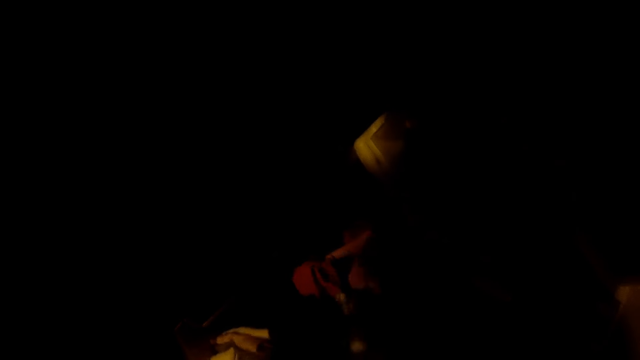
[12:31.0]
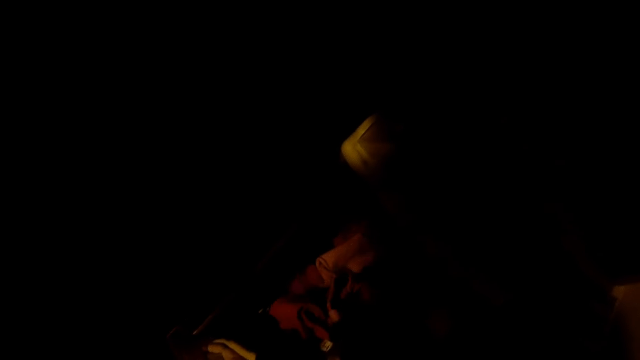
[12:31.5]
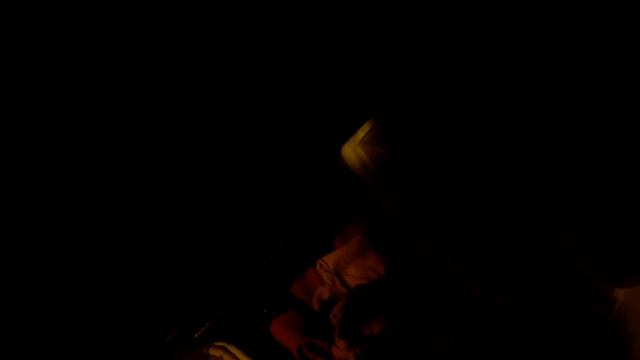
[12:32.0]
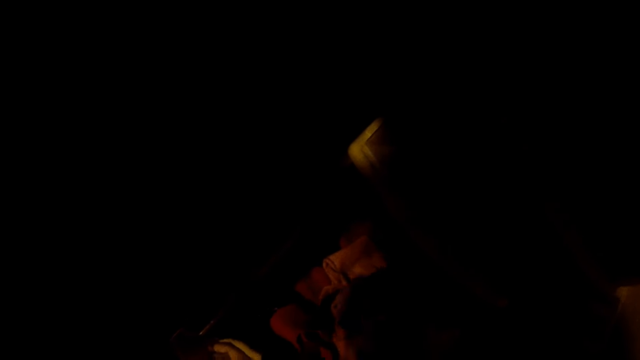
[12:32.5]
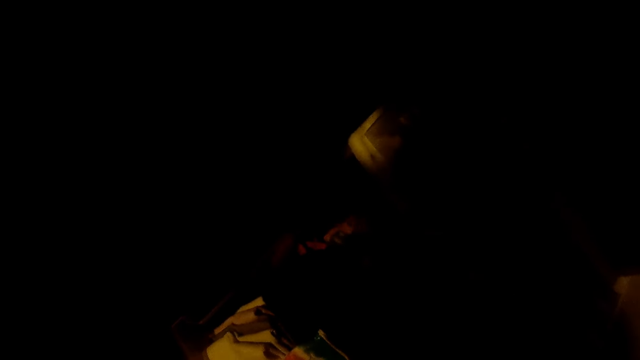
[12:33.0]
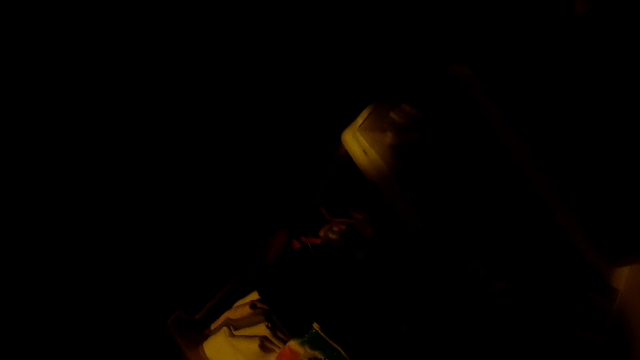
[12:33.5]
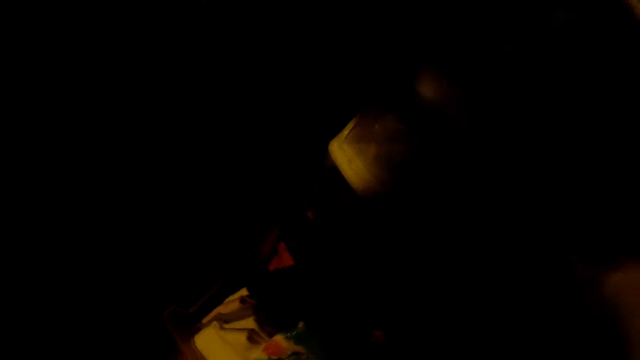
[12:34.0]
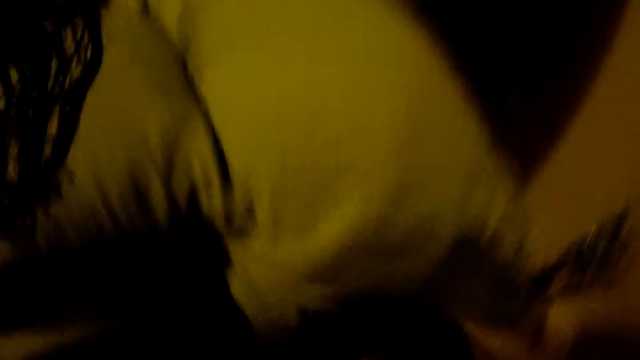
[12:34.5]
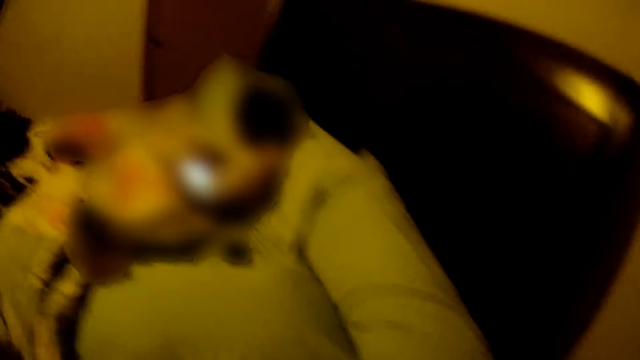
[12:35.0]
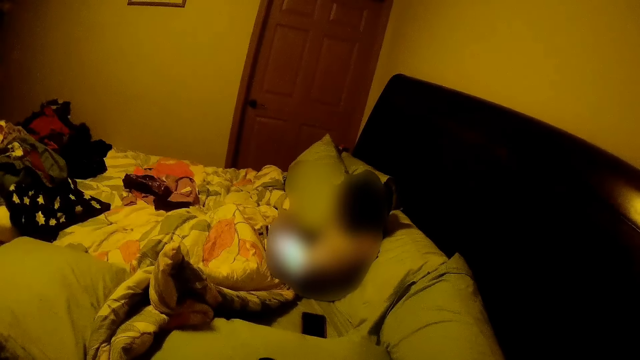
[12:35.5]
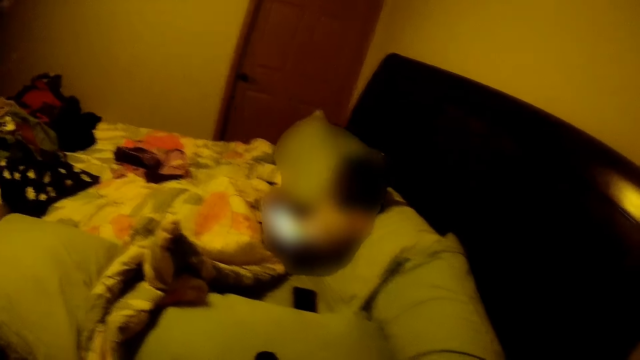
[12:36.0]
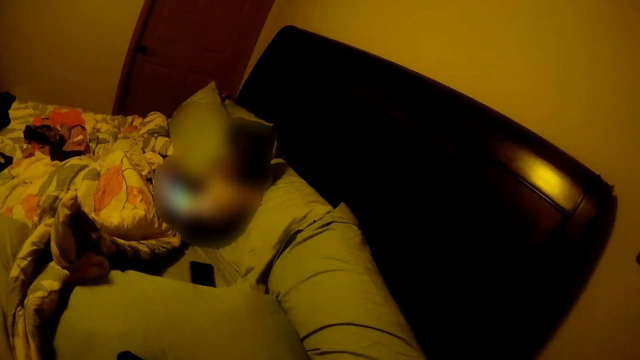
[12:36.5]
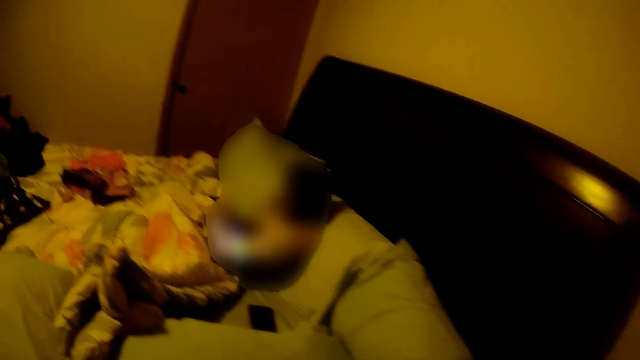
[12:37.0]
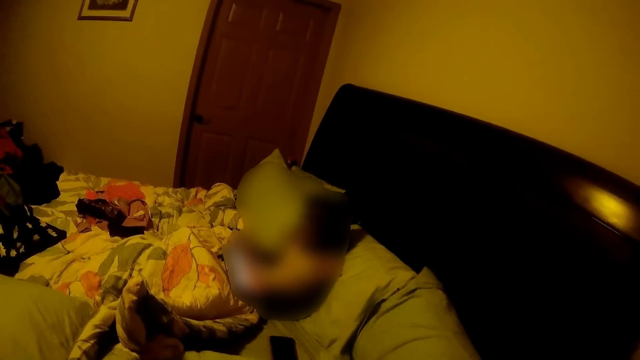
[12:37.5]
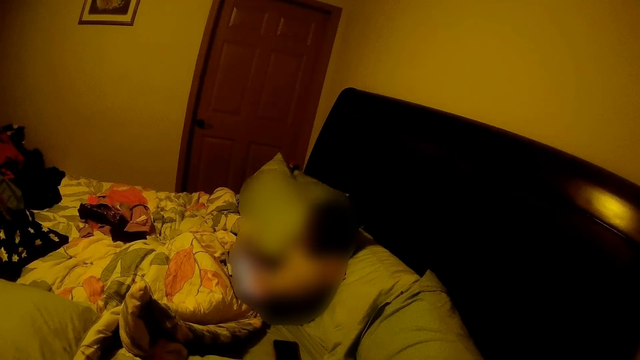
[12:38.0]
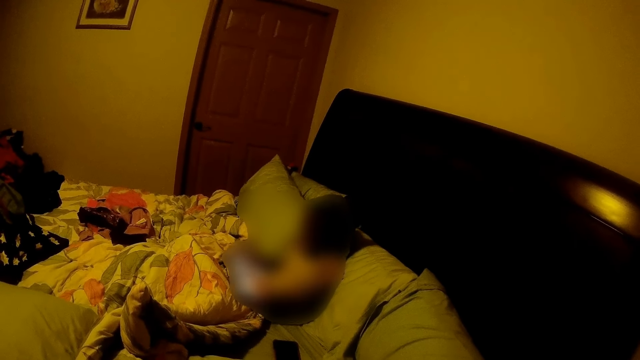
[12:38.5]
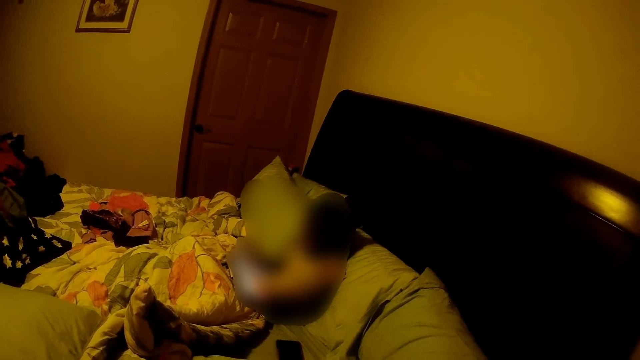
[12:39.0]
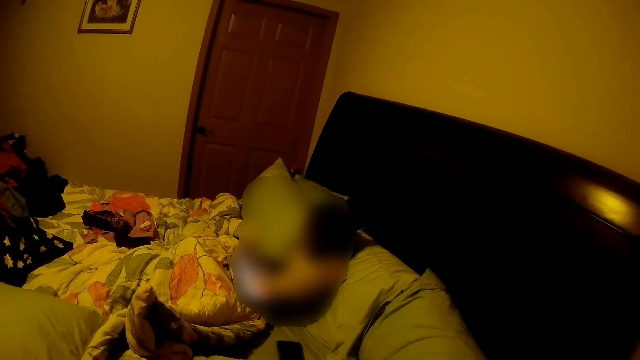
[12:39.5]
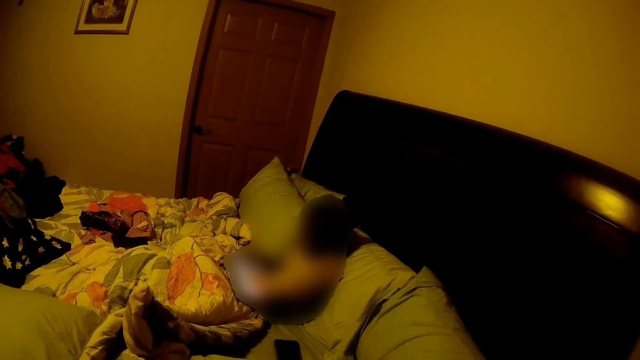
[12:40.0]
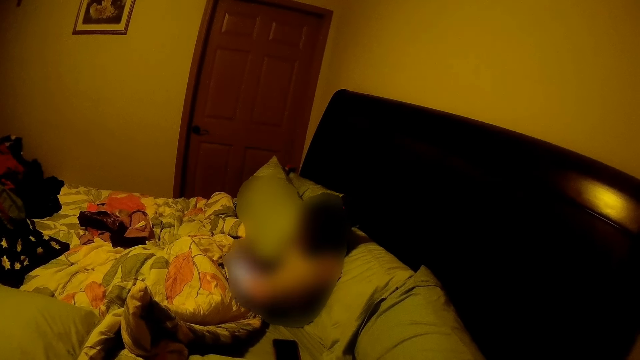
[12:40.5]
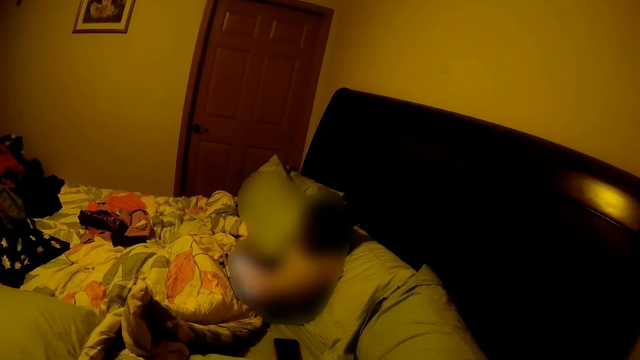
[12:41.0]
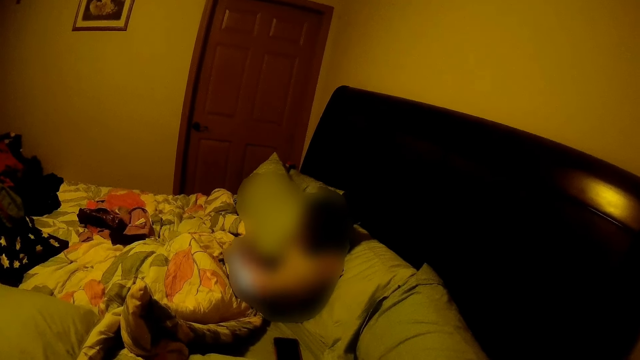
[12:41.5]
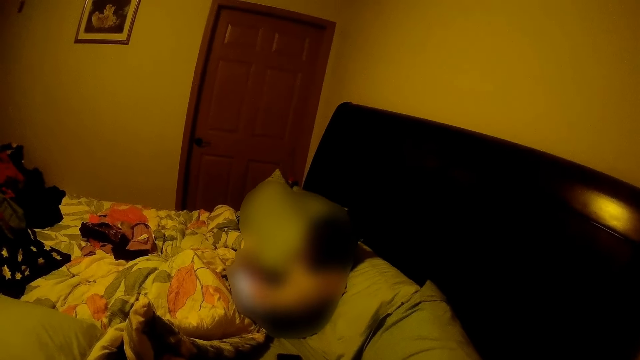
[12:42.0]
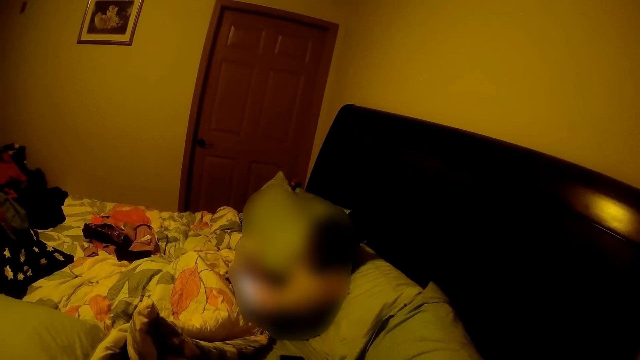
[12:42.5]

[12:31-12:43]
The camera wearer talks to someone.

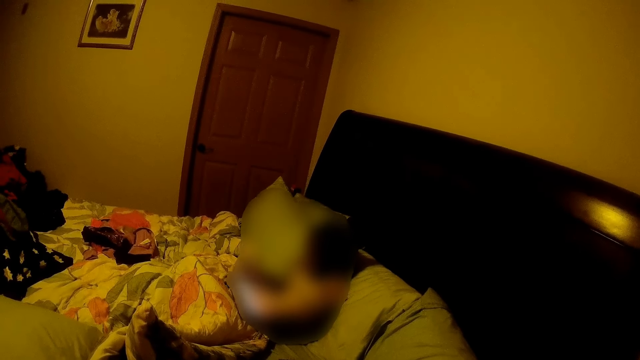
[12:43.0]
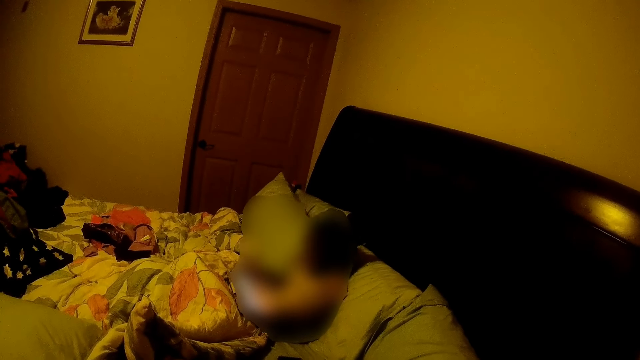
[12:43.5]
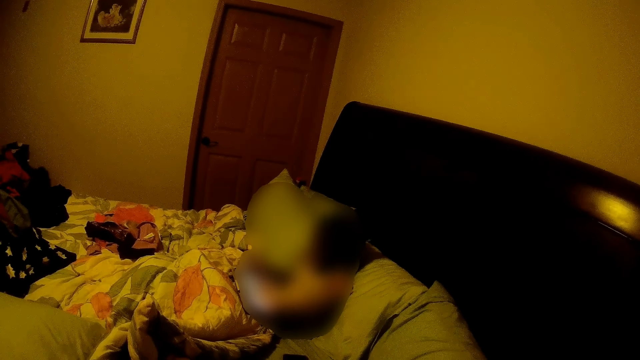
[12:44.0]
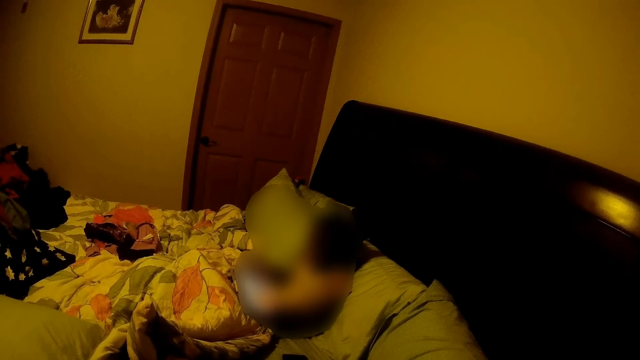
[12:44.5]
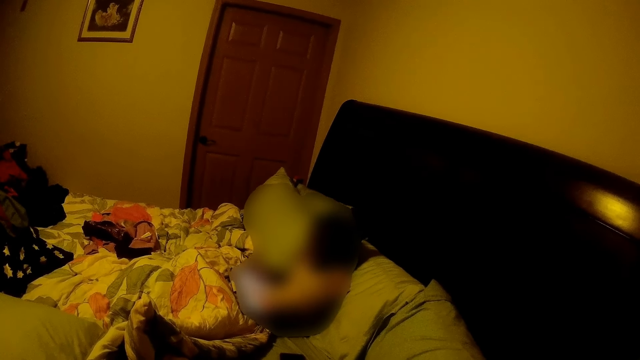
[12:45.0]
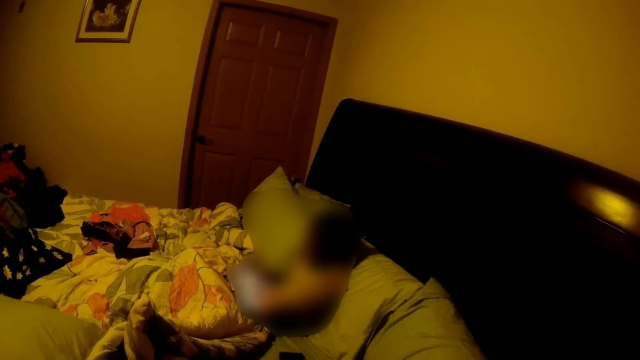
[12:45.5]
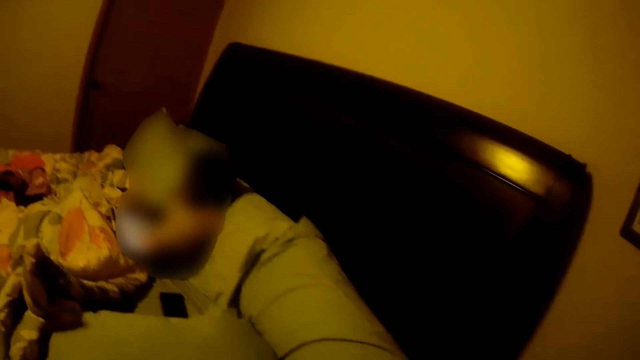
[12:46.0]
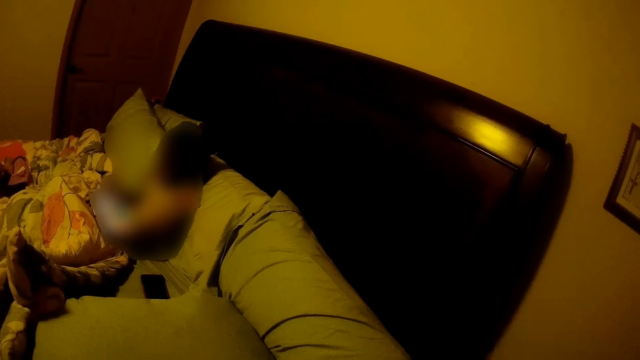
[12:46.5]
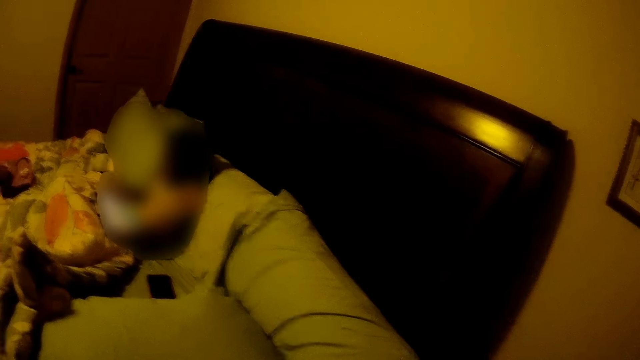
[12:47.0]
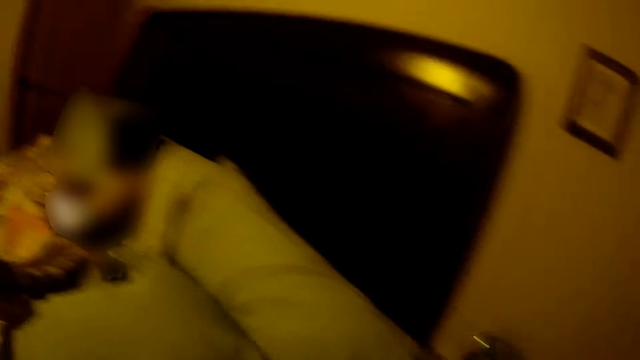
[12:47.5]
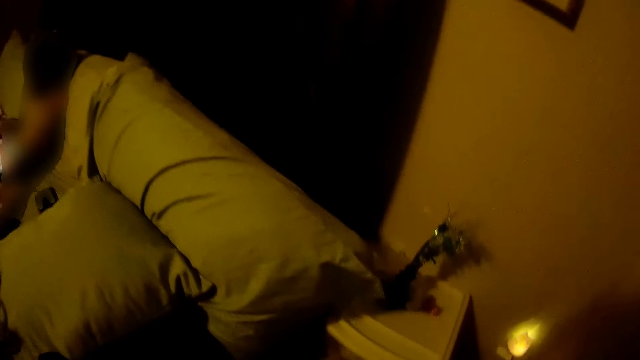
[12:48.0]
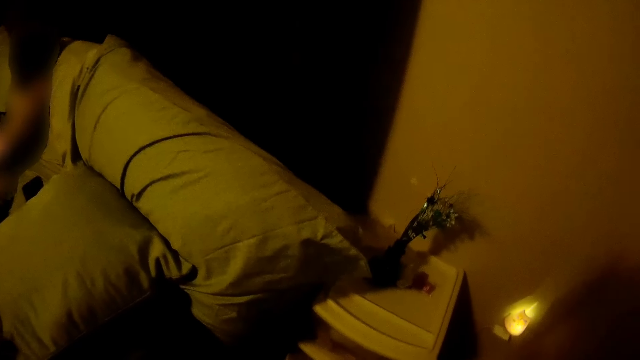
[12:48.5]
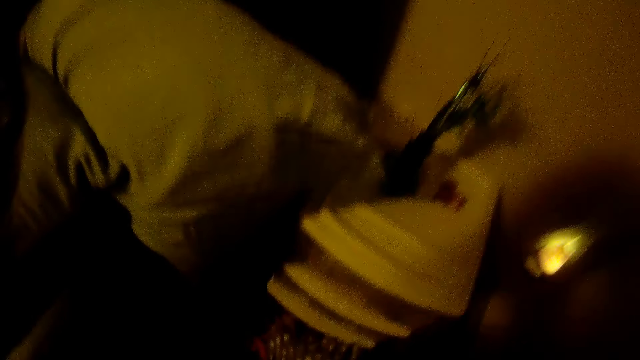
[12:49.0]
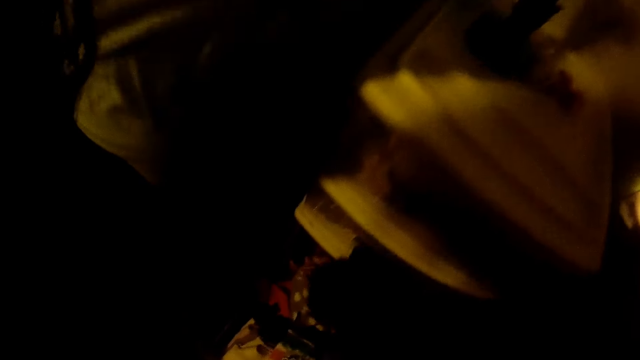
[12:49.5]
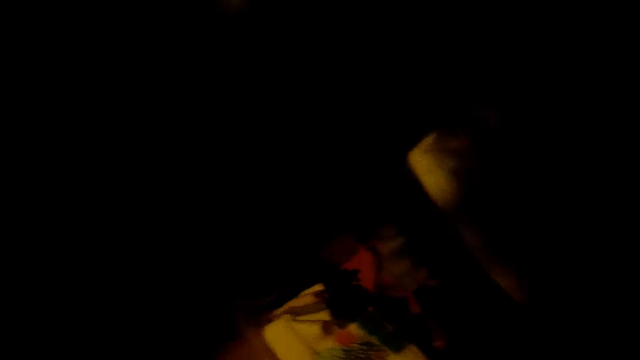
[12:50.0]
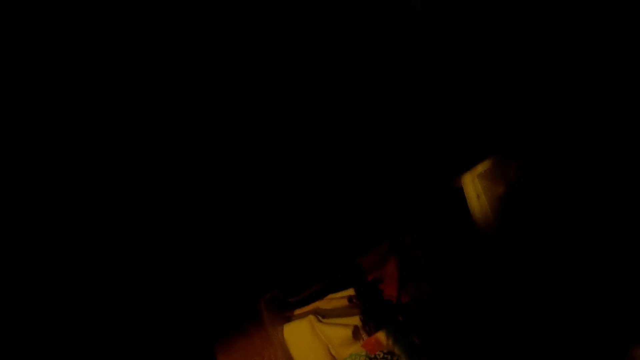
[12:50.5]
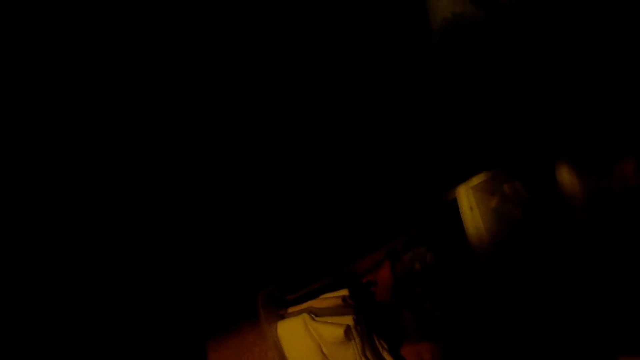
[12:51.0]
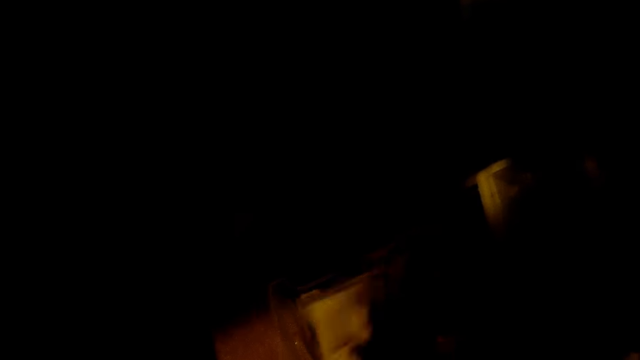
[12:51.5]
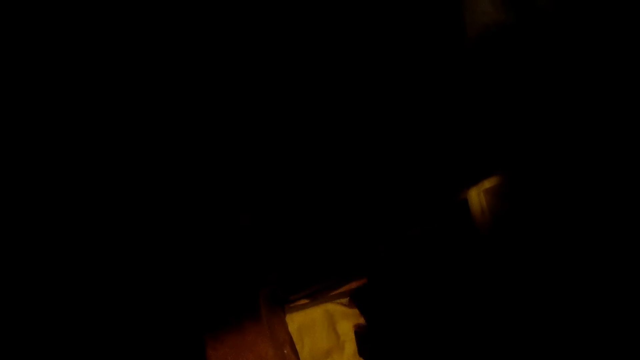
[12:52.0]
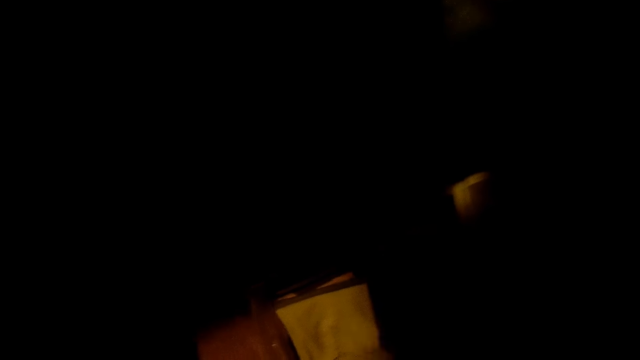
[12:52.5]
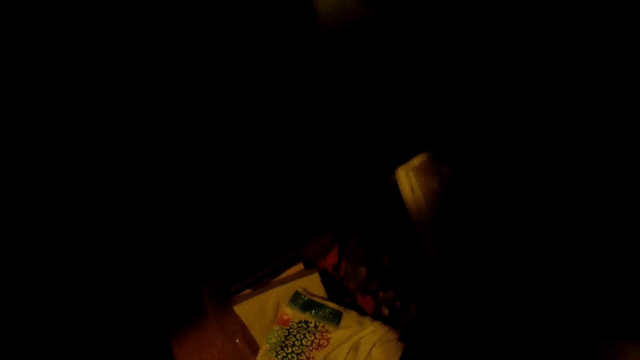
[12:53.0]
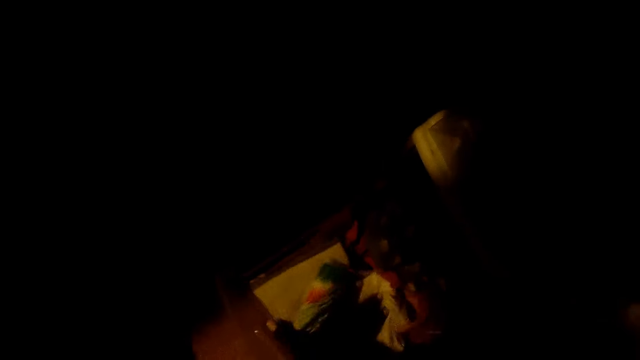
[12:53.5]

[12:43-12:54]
The camera wearer searches on the drawer.
